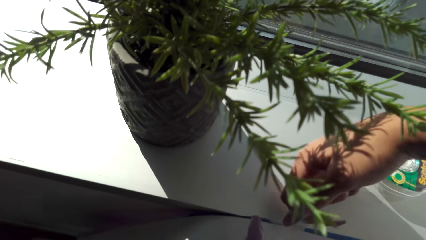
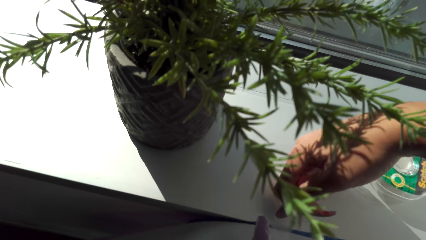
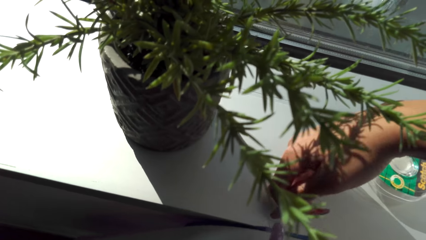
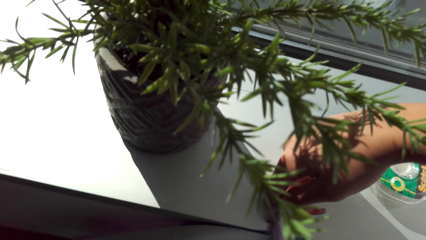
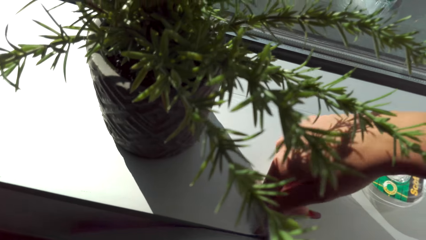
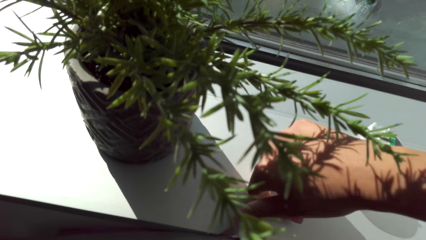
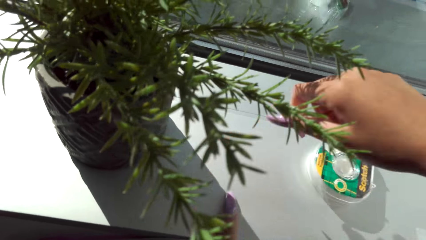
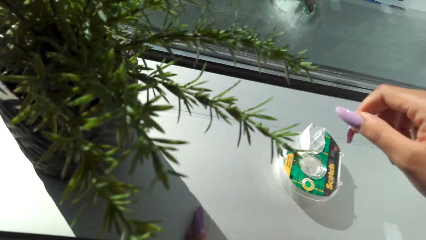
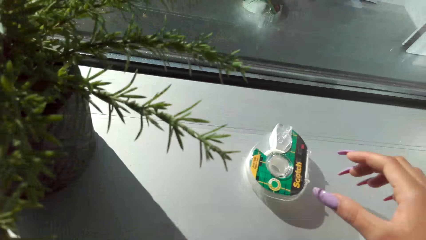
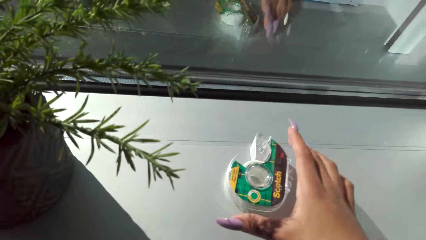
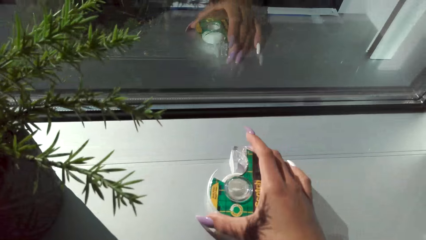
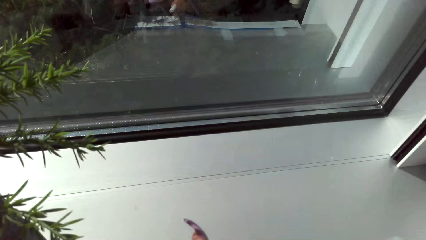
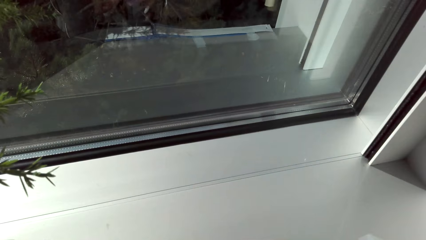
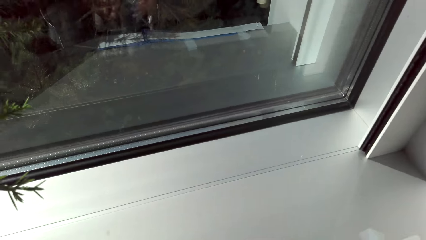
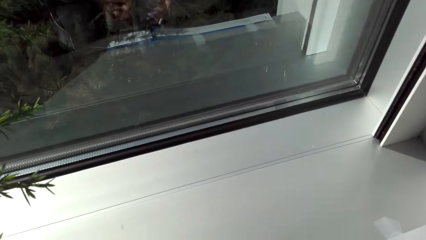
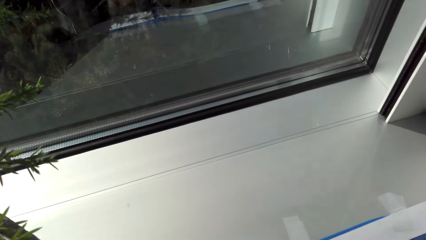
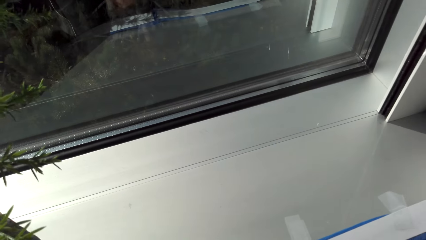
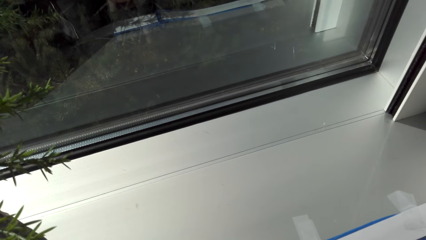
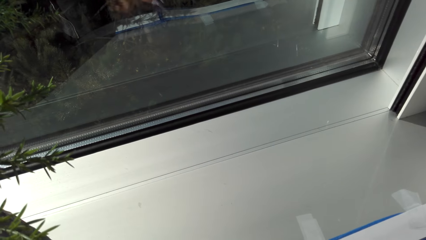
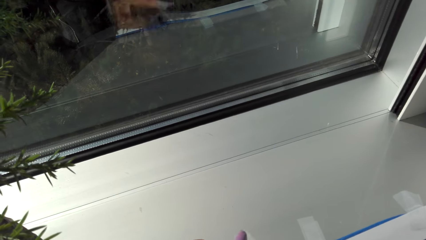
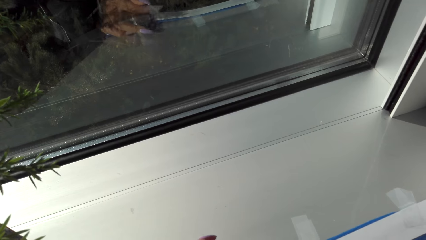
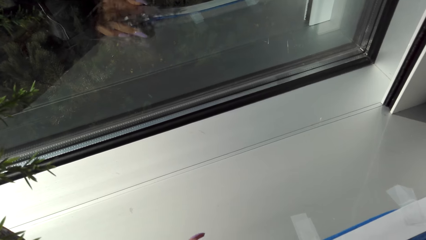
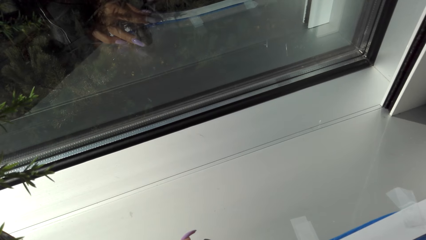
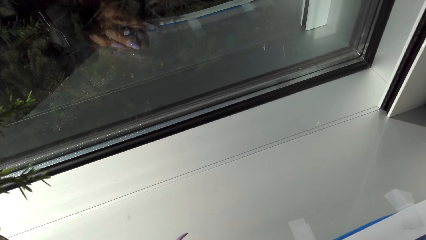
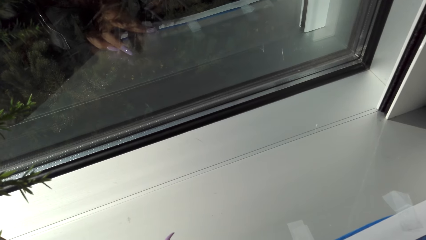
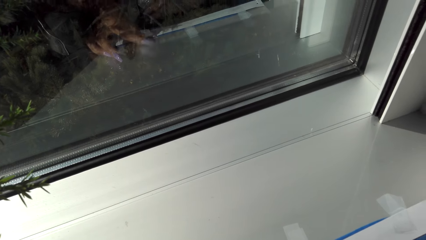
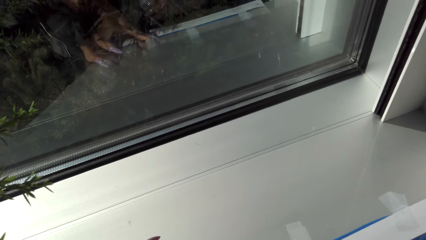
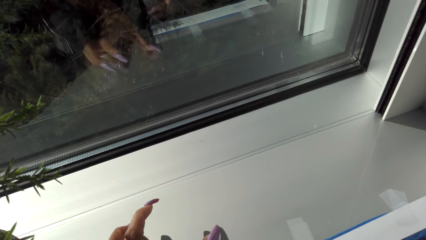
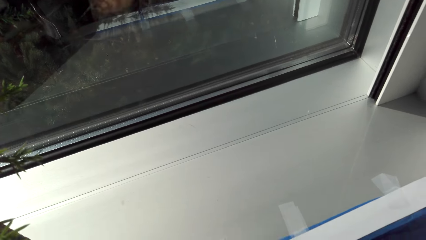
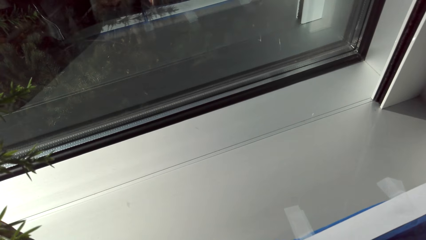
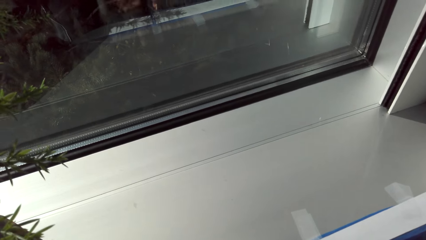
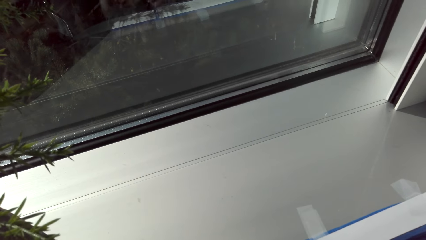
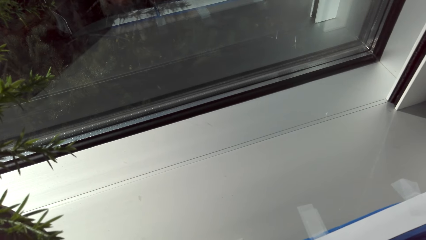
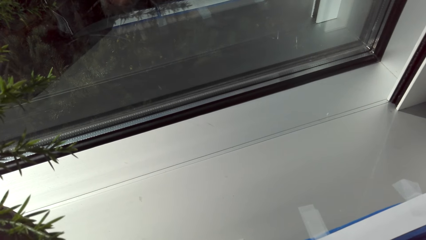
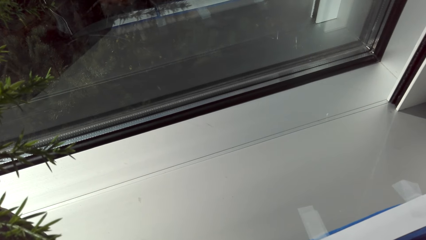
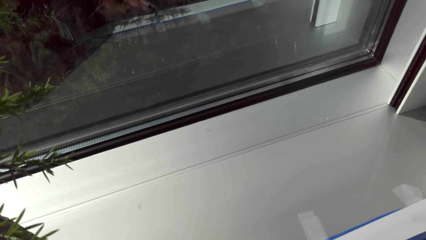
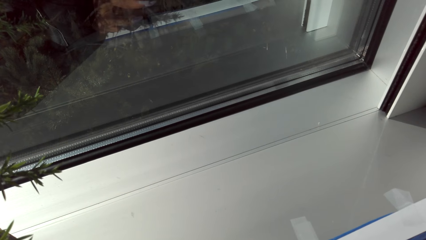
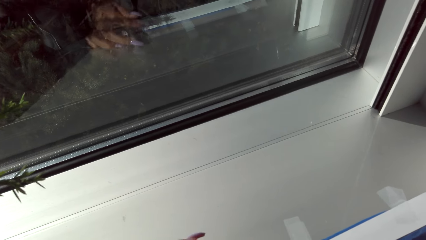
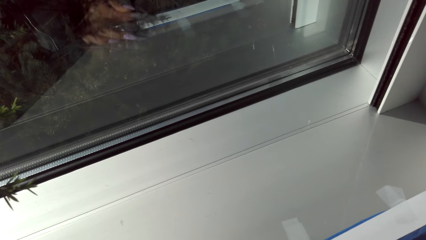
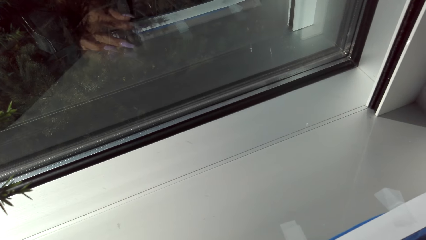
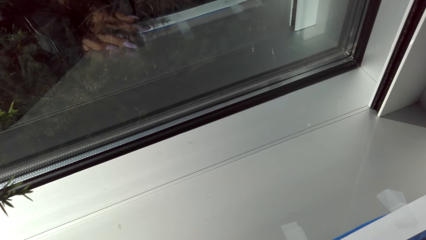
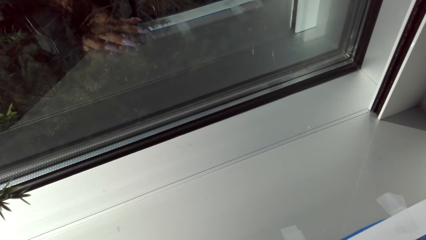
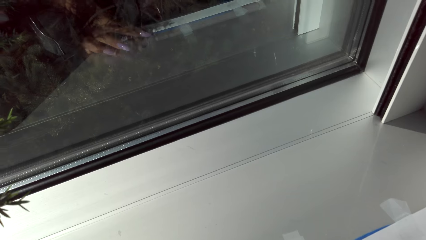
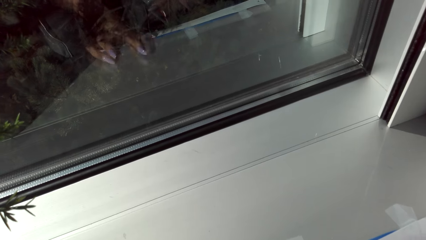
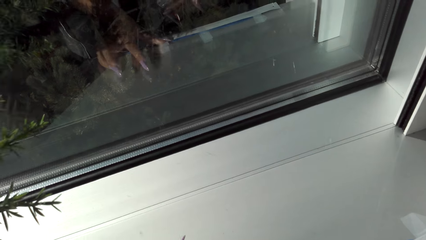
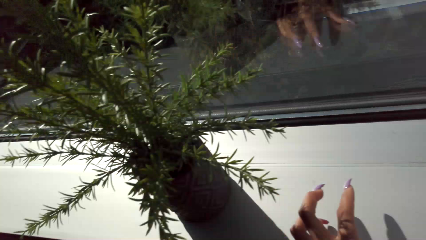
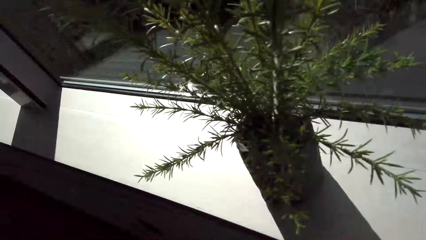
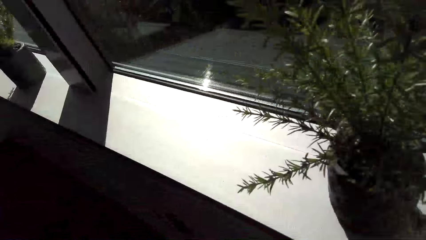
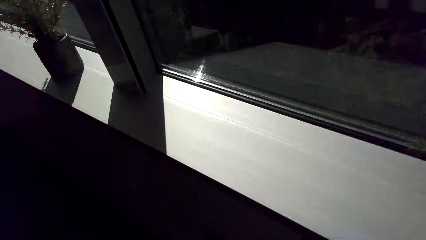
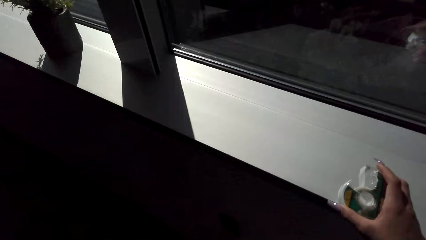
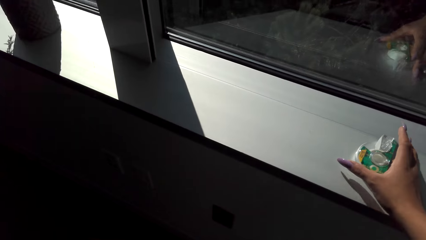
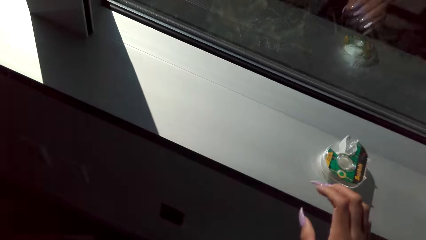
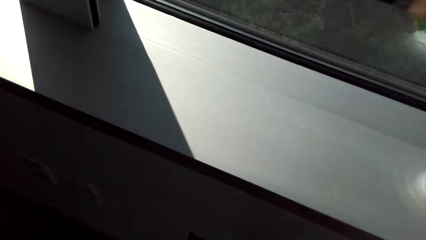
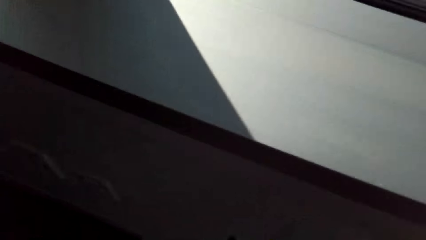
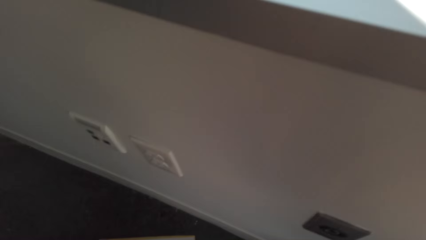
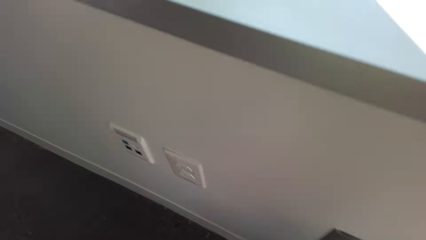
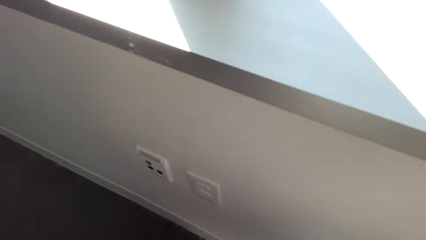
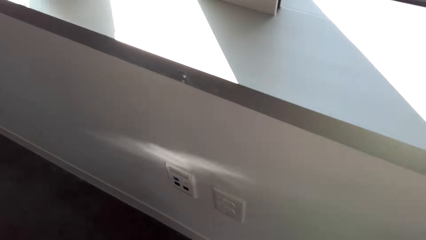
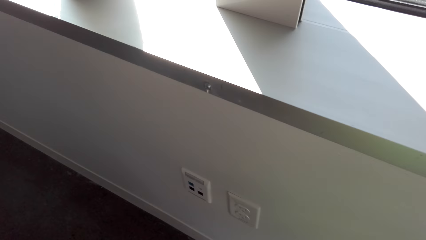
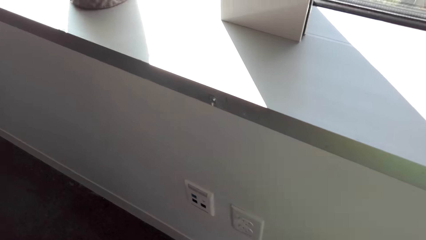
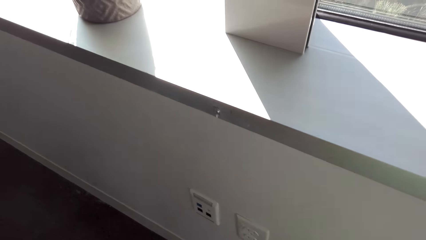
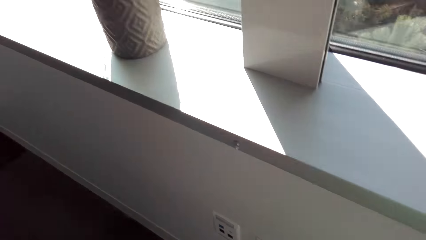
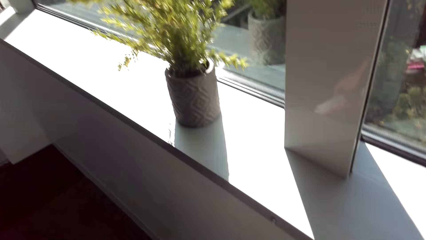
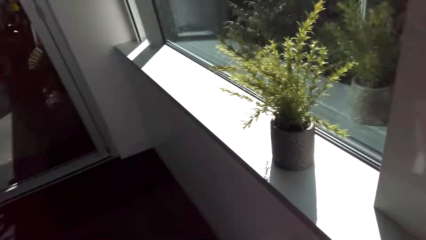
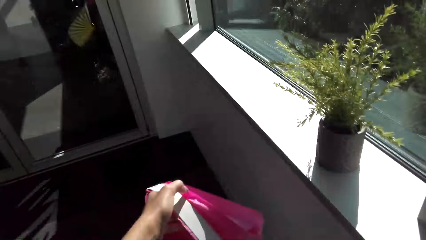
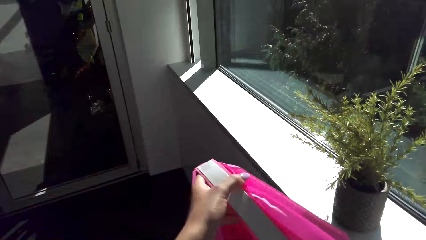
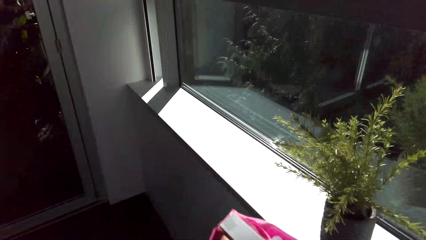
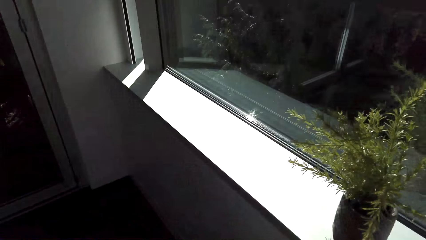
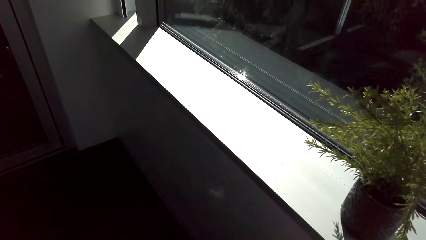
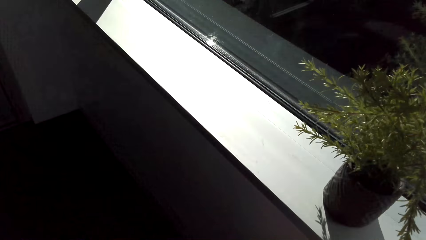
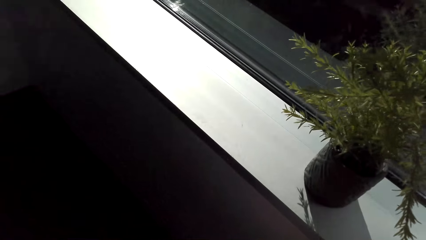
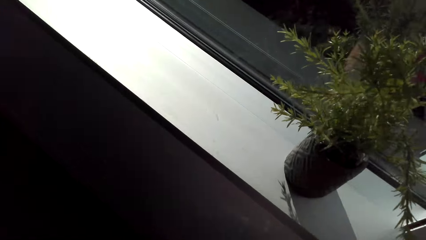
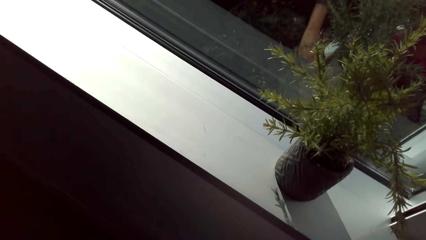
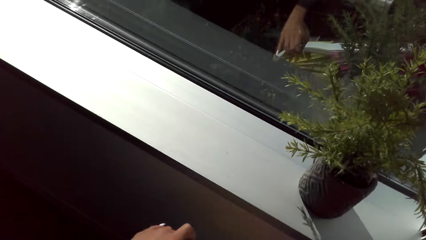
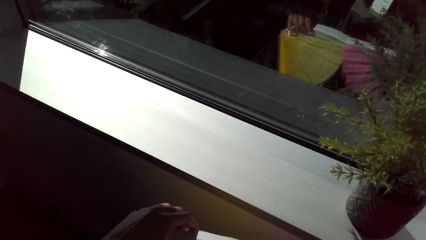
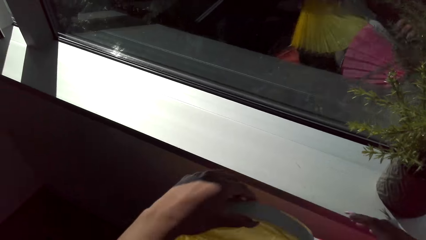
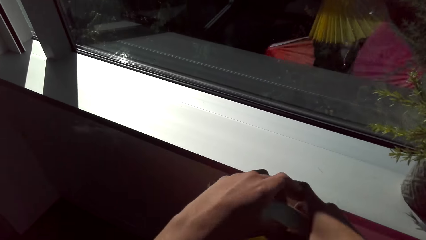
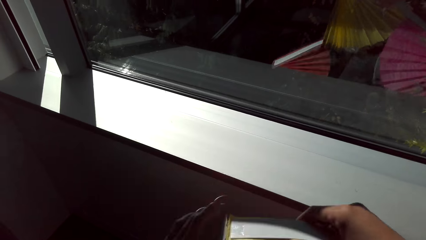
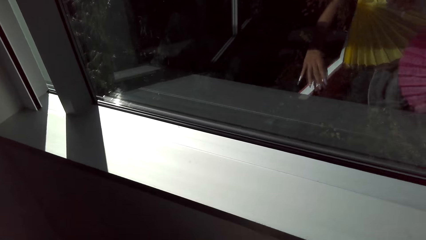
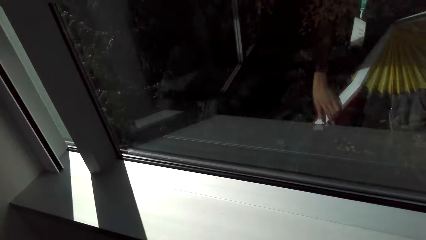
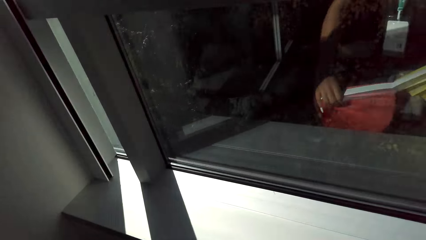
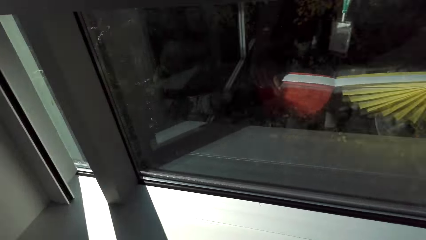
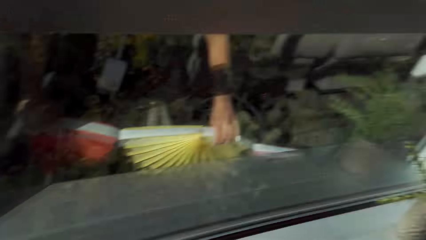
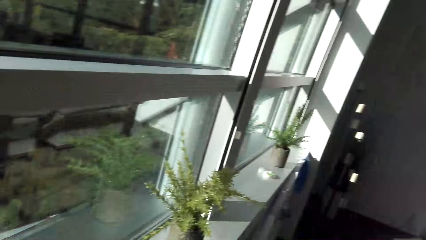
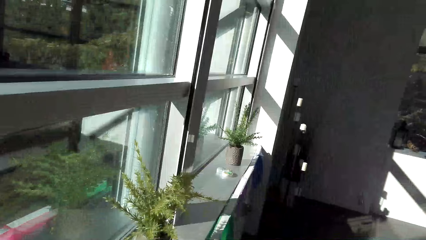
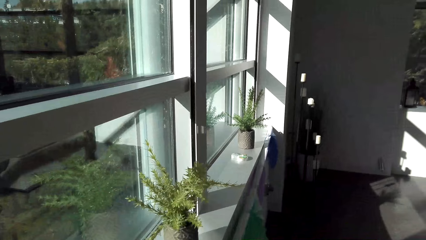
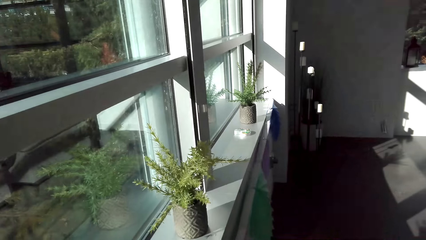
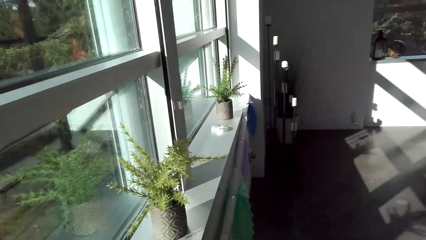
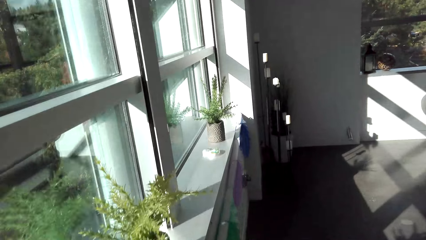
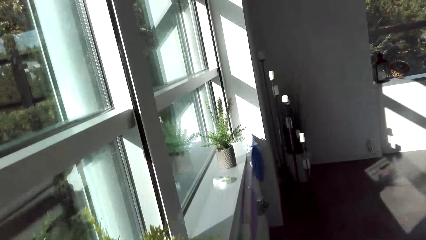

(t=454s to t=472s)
The camera wearer picks up the masking tape. They stick the decoration on the wall. They put the masking tape on the surface. They hold the decoration.
